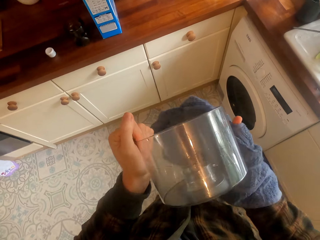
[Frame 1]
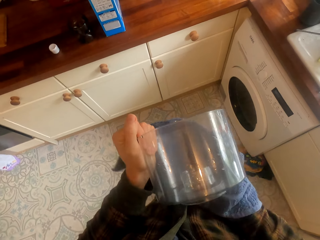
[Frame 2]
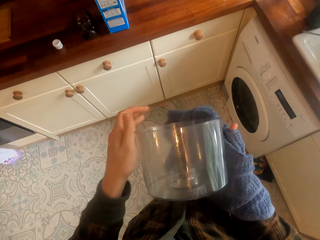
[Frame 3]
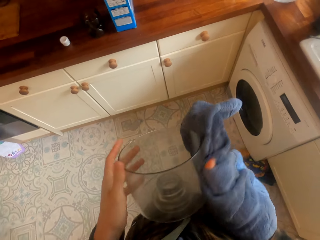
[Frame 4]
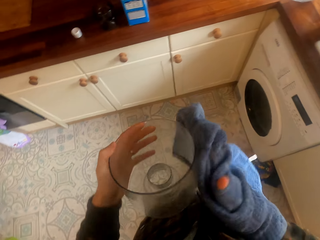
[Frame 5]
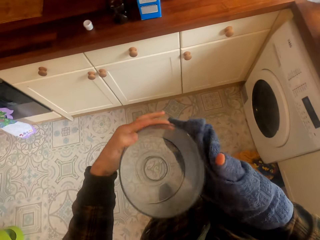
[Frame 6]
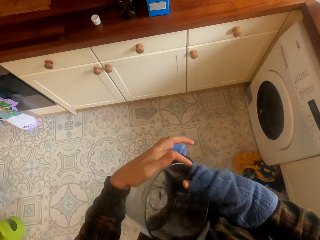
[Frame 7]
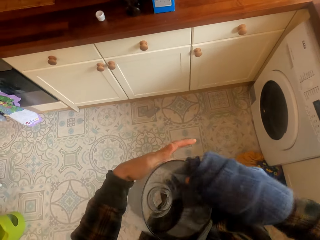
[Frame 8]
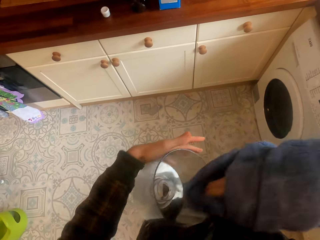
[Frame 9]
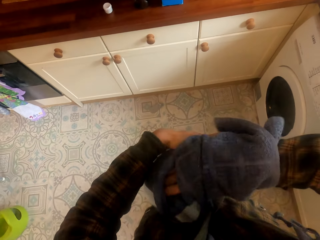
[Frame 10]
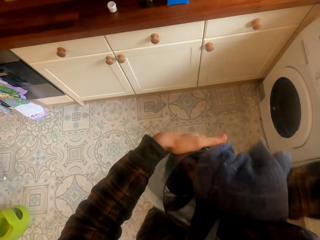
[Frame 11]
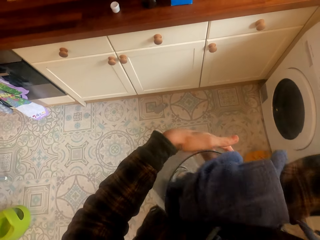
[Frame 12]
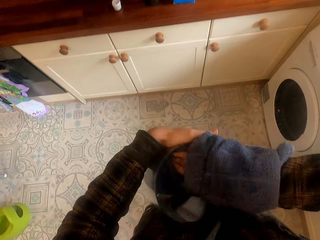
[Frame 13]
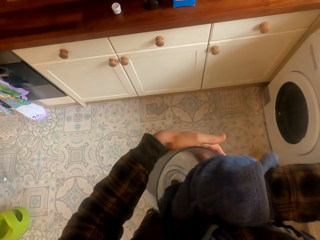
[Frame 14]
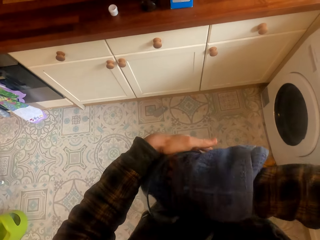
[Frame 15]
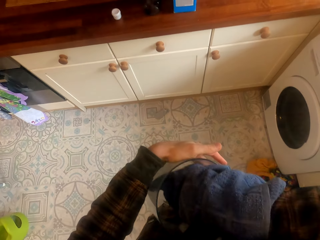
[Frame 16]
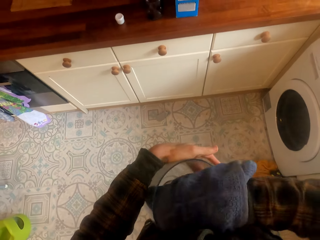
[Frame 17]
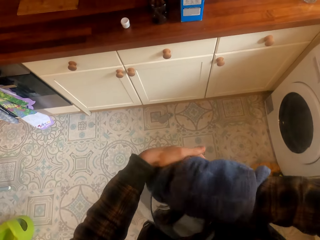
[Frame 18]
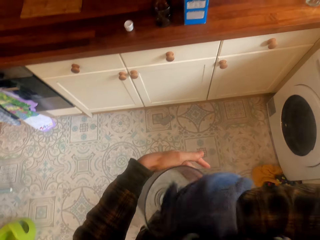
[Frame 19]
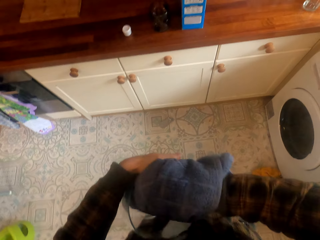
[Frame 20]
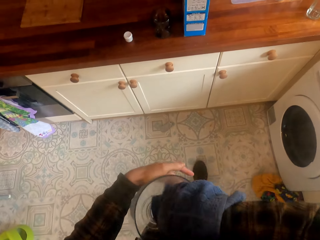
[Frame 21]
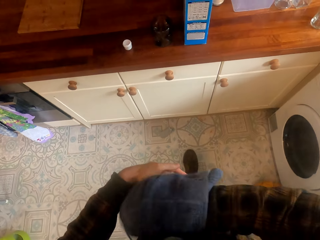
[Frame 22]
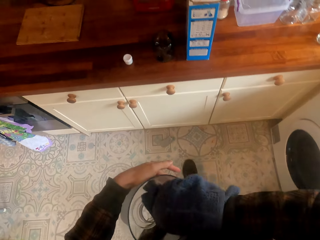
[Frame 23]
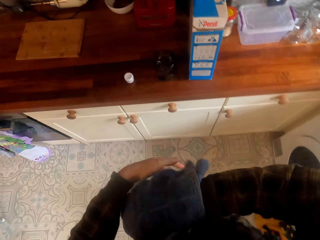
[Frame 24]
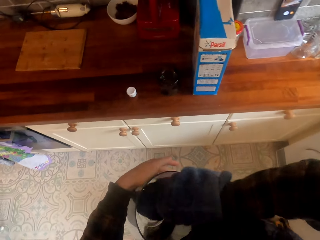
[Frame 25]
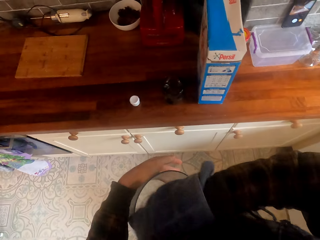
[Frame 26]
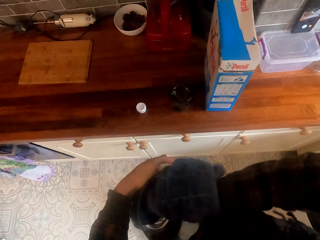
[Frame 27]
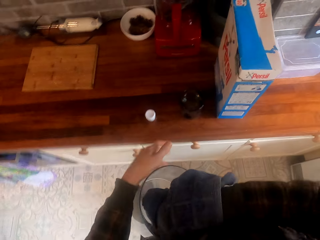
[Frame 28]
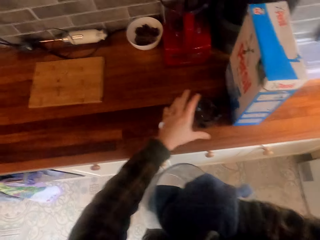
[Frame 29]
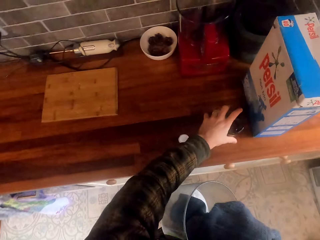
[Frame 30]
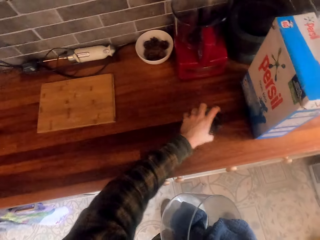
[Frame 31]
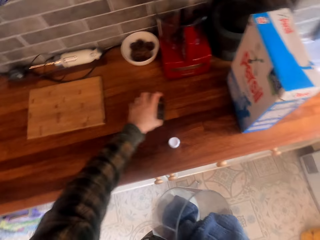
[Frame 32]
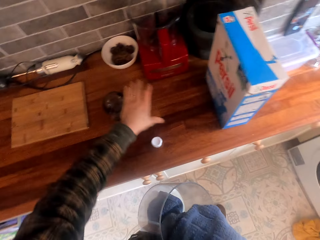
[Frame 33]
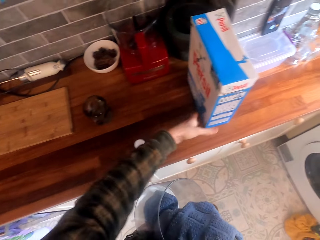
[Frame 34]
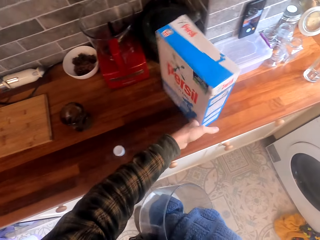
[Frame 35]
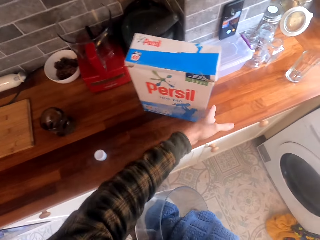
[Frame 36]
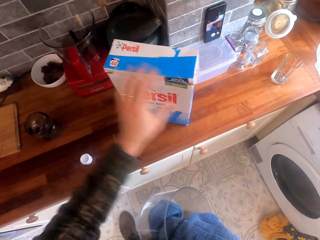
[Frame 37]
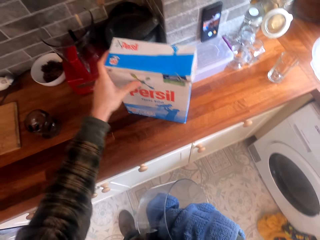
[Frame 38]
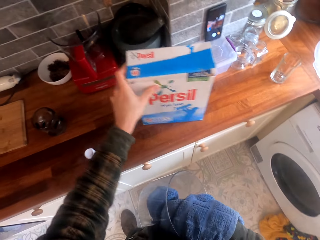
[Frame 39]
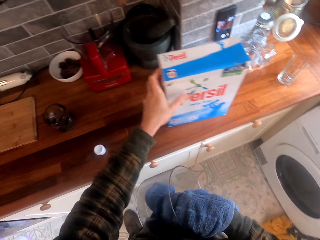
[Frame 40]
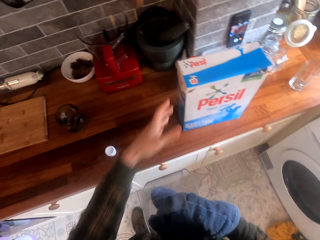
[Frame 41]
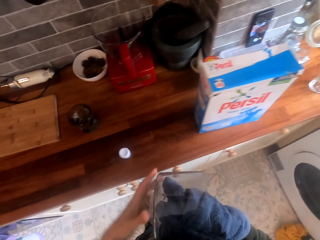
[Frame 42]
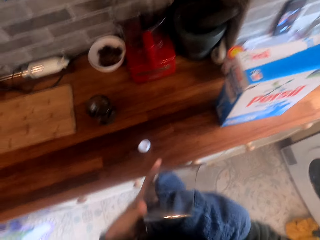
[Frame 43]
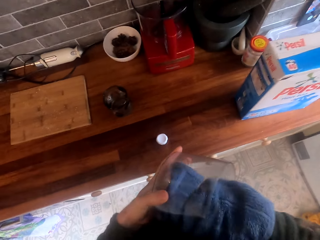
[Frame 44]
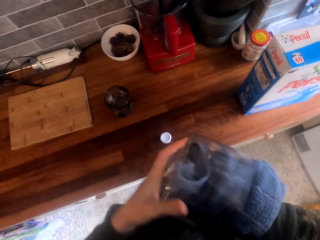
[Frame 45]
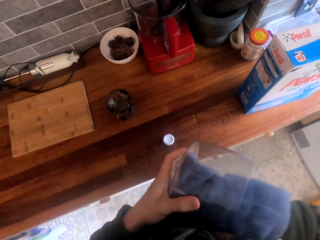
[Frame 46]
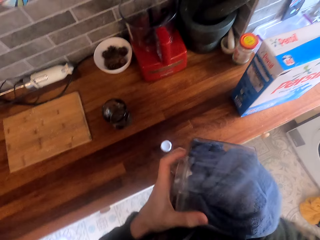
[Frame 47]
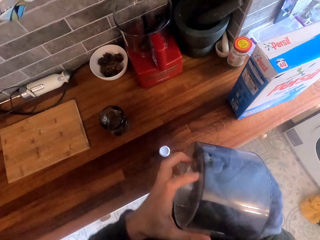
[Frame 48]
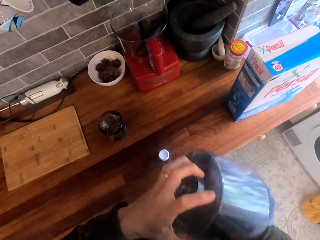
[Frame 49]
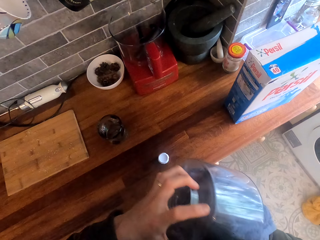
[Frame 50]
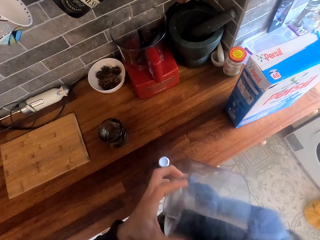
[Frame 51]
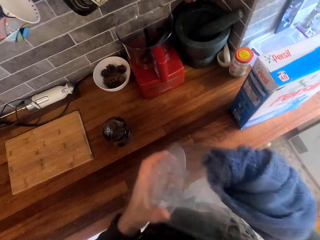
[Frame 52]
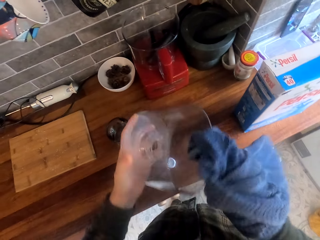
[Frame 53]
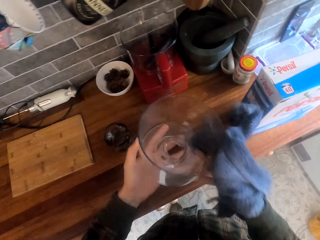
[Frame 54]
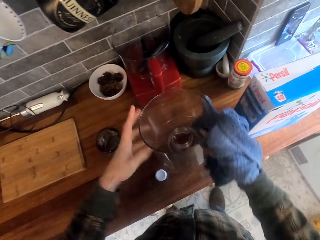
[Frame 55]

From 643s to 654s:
The camera wearer moves a glass on the kitchen slab. They move a packet of something. They wipe the utensil.

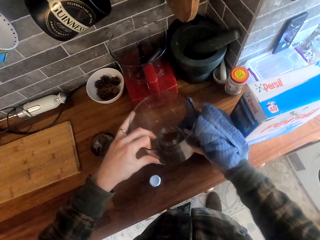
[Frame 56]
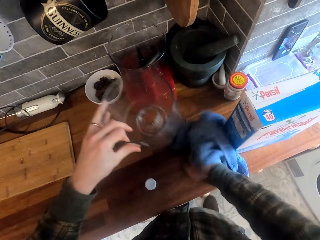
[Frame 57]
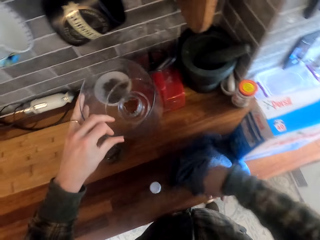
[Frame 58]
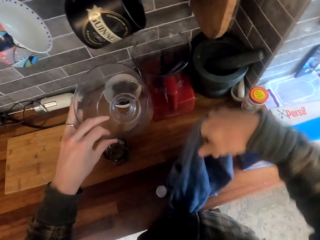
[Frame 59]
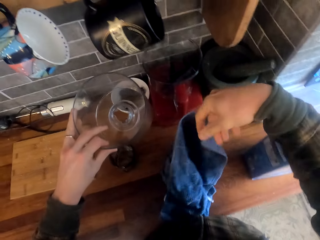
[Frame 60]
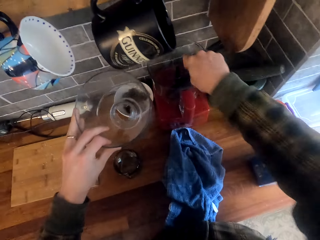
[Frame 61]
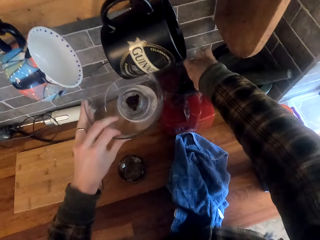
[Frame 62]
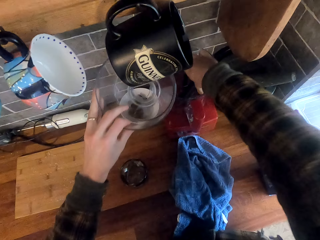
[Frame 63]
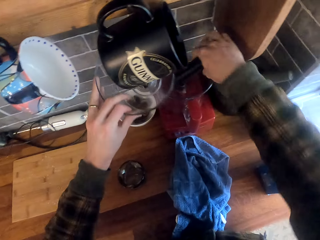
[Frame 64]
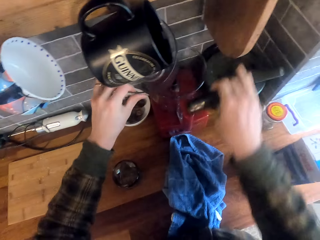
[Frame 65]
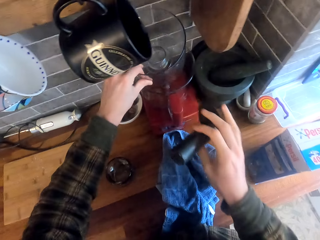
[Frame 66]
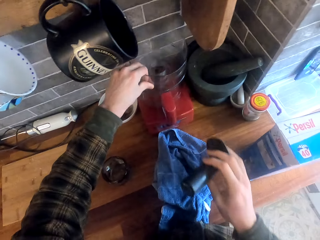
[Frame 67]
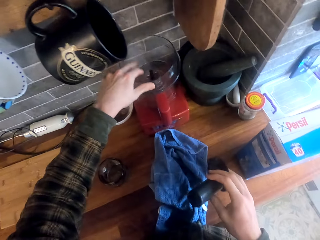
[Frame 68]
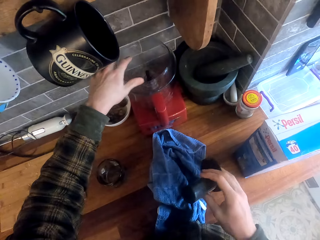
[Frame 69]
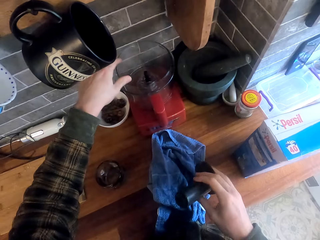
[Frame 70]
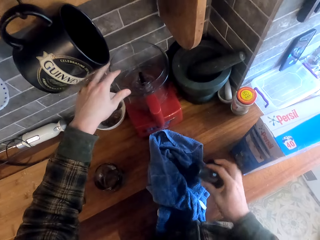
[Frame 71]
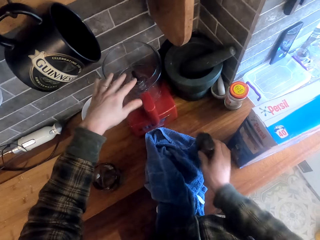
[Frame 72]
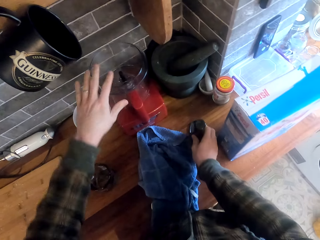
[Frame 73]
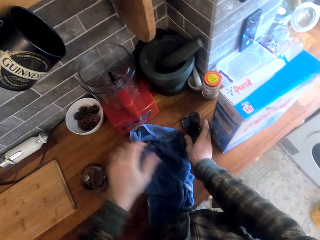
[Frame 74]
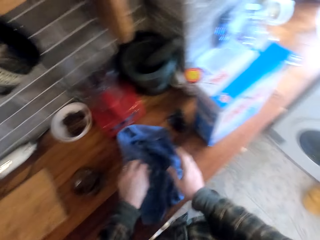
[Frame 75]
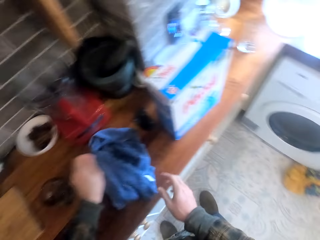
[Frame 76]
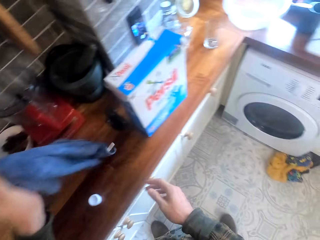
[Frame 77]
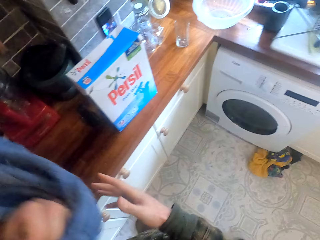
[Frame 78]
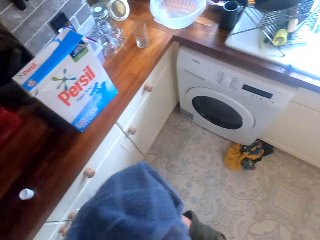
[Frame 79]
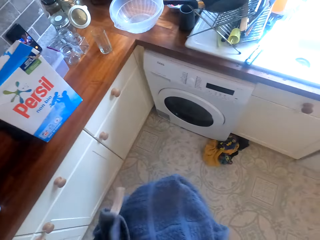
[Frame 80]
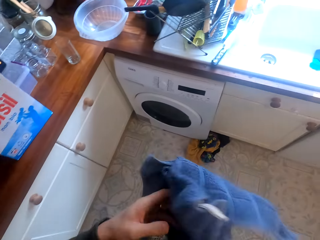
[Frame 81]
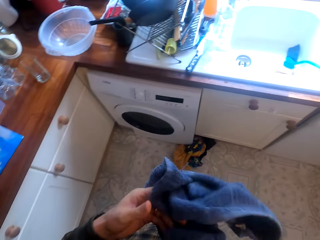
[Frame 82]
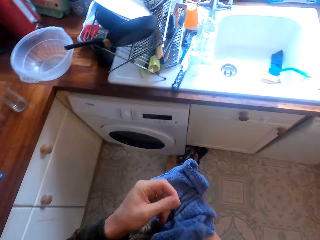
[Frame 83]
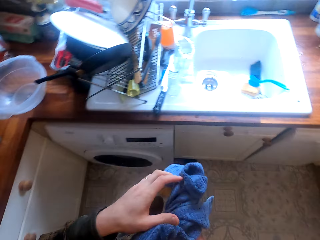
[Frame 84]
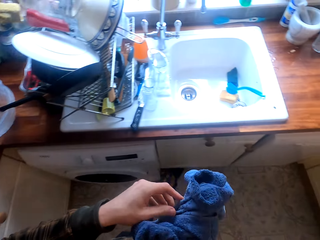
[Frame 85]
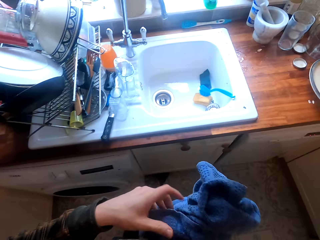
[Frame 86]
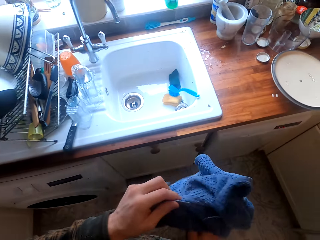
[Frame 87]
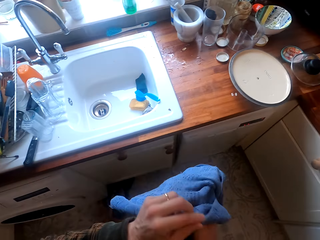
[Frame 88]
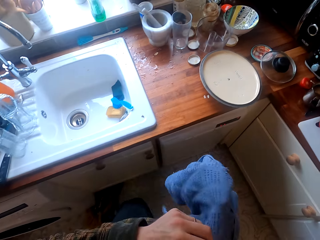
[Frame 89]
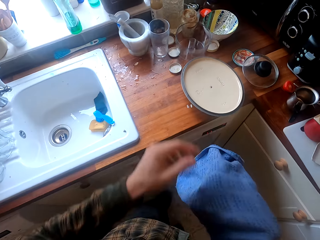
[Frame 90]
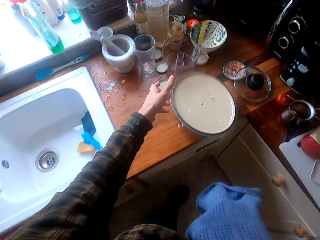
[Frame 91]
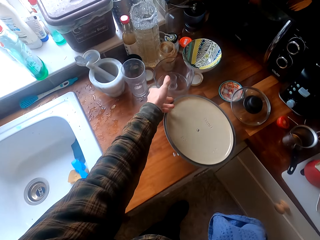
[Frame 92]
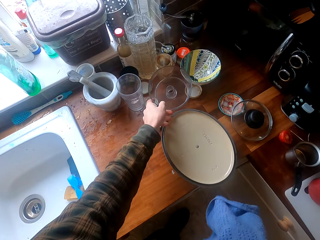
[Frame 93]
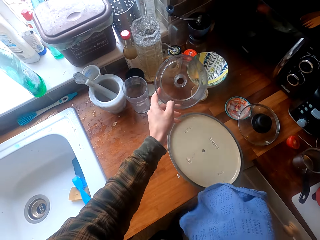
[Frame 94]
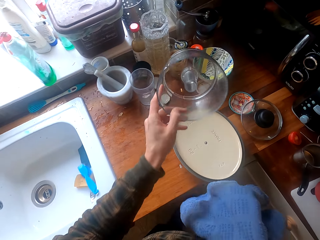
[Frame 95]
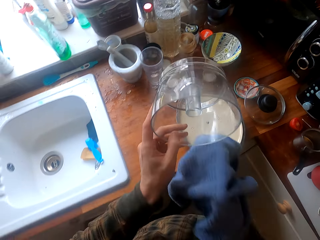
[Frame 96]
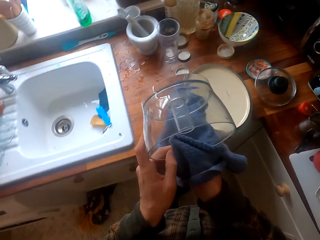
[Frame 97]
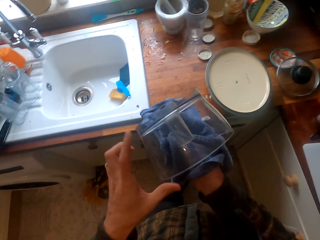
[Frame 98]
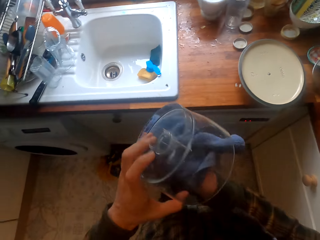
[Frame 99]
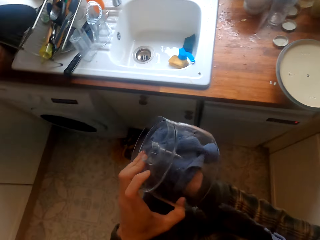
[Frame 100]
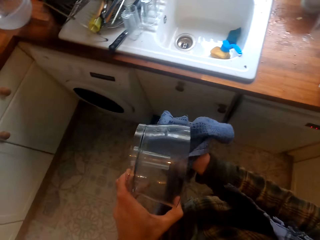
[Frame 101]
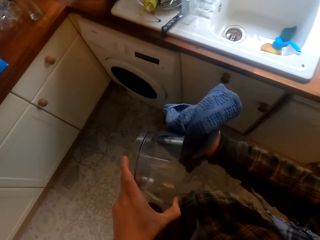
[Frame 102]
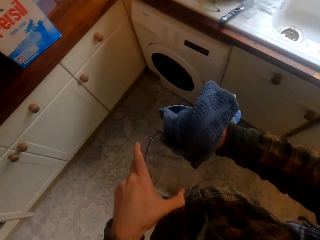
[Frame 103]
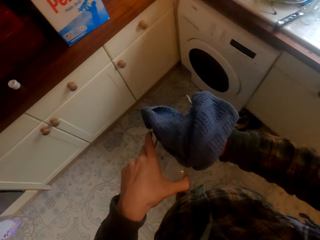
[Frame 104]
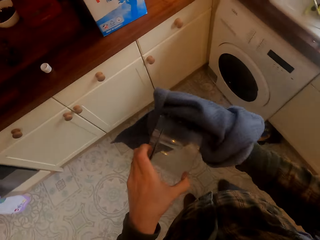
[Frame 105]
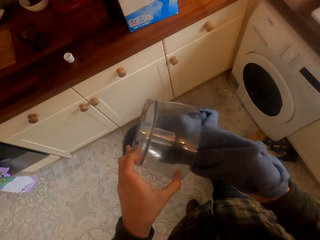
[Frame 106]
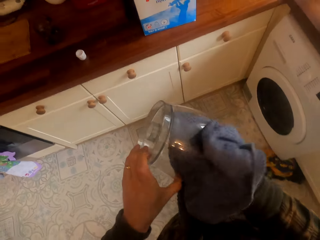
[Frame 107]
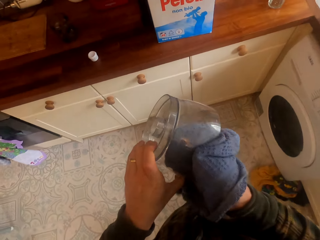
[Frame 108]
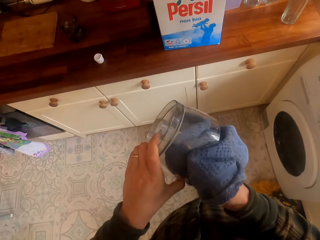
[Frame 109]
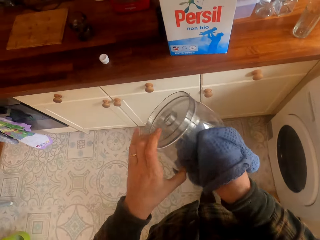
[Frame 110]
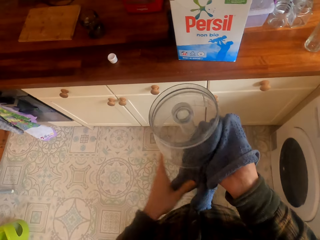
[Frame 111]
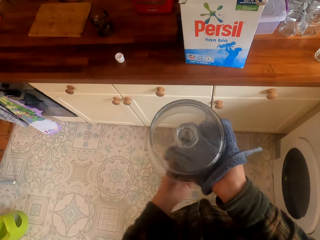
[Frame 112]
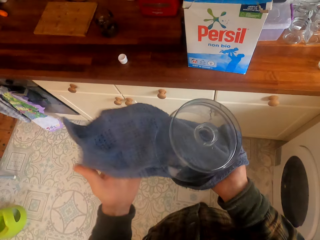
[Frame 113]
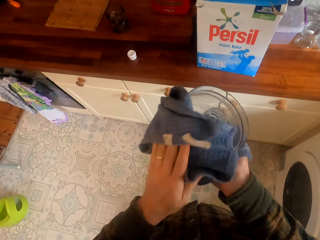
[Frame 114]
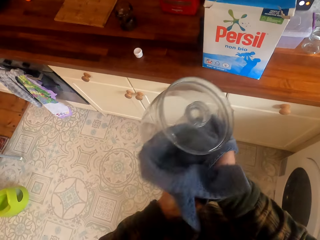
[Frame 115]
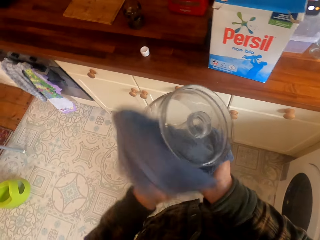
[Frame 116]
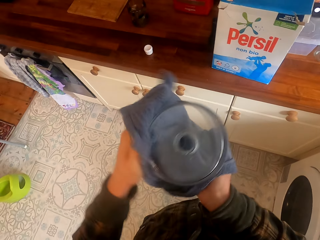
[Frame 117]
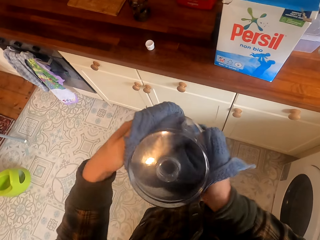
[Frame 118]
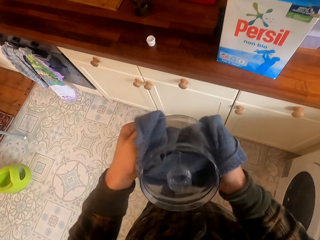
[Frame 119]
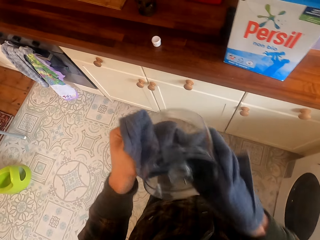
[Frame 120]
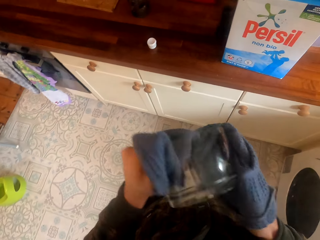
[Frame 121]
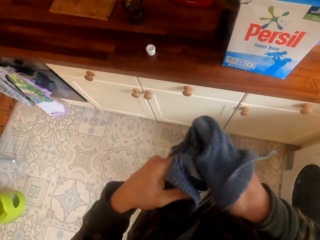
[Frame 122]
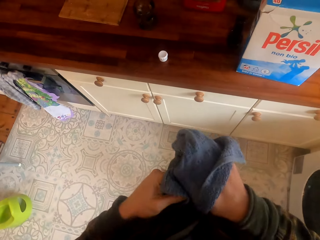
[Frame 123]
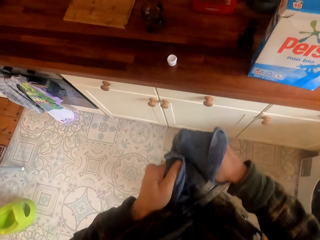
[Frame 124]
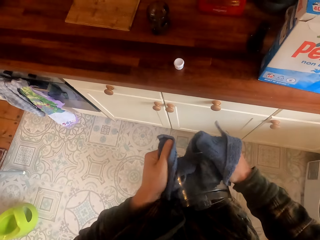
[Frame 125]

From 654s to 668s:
The camera wearer puts the kitchen towel on the kitchen slab. They put the bowl on the surface. They hold another utensil. They put the other utensil on a utensil stand. They put the other utensil on the kitchen slab. They take the kitchen towel. They walk around. They wipe their hands. They stretch the kitchen towel. They take another utensil. They wipe the utensil. They walk around. They wipe the utensil.
